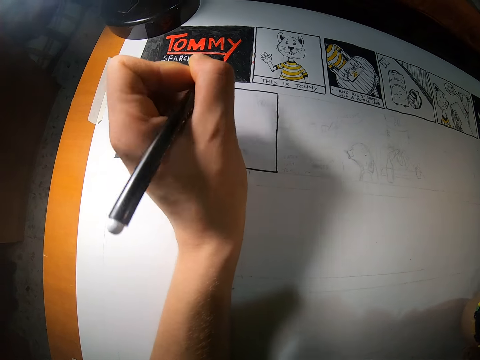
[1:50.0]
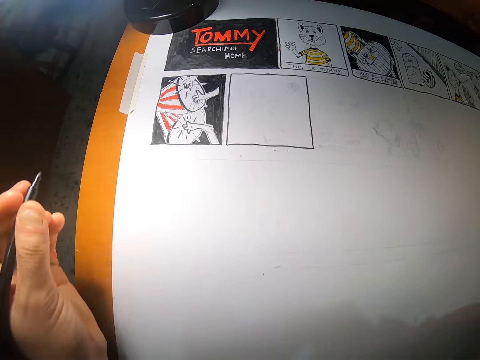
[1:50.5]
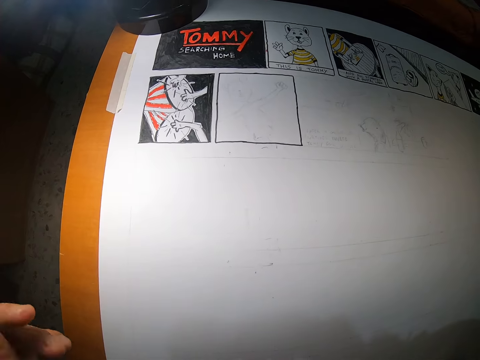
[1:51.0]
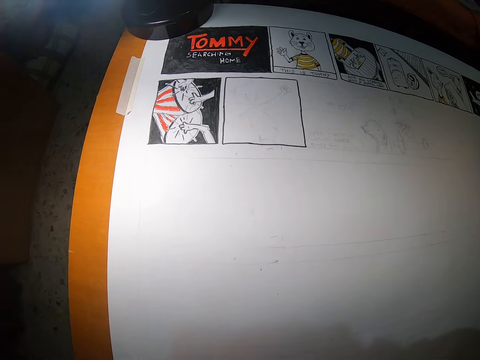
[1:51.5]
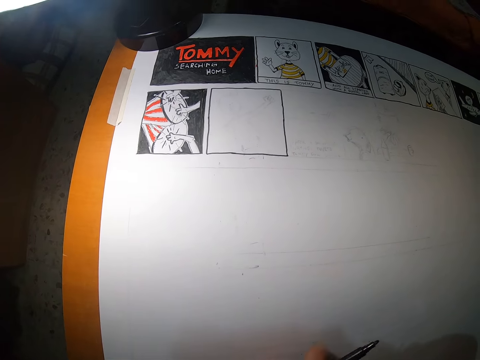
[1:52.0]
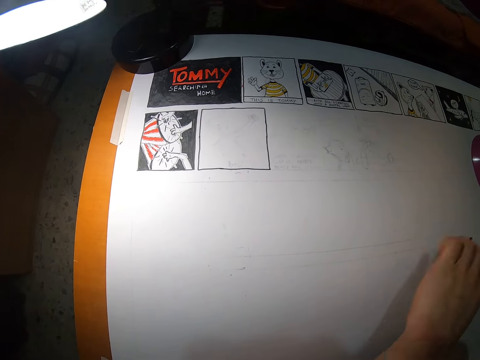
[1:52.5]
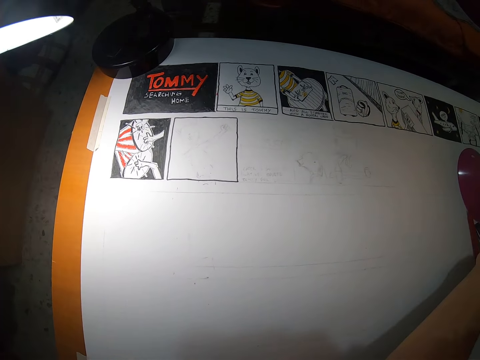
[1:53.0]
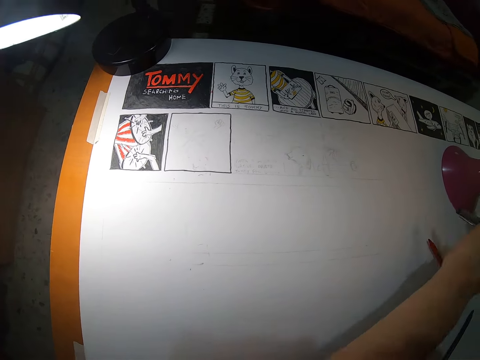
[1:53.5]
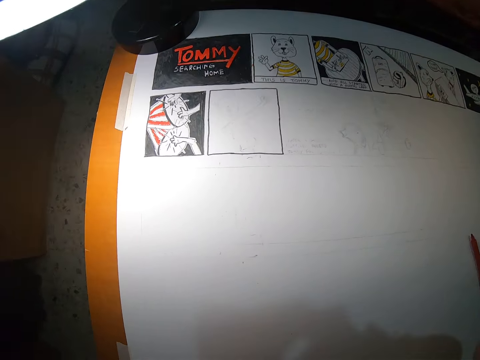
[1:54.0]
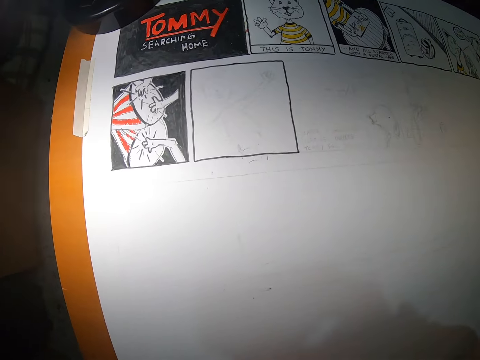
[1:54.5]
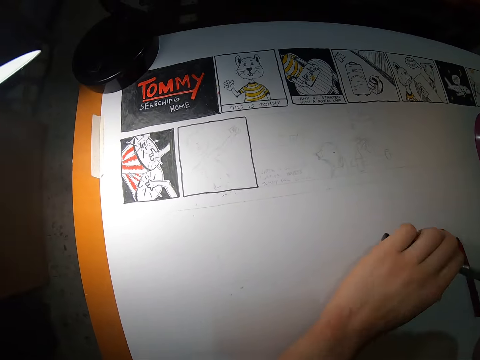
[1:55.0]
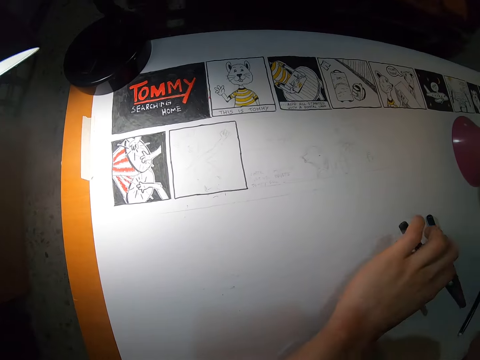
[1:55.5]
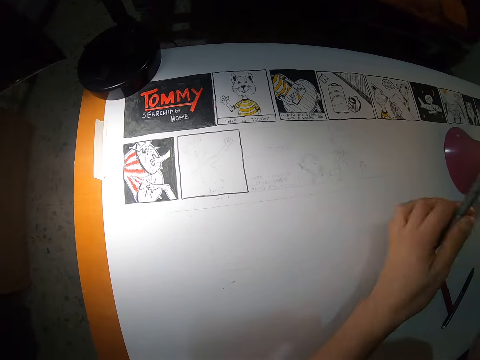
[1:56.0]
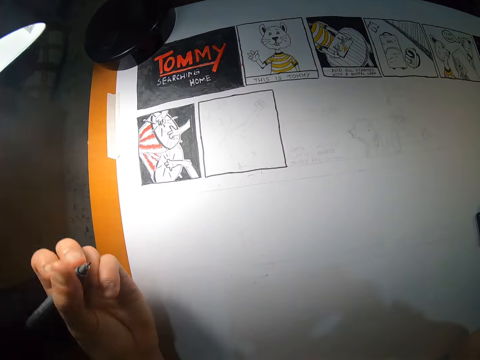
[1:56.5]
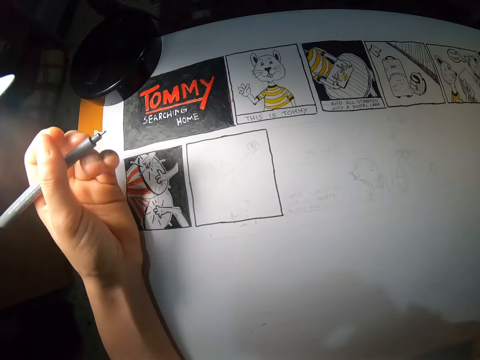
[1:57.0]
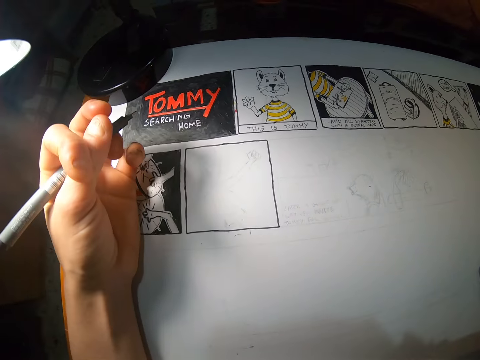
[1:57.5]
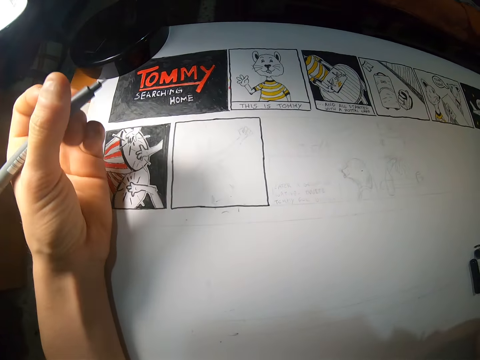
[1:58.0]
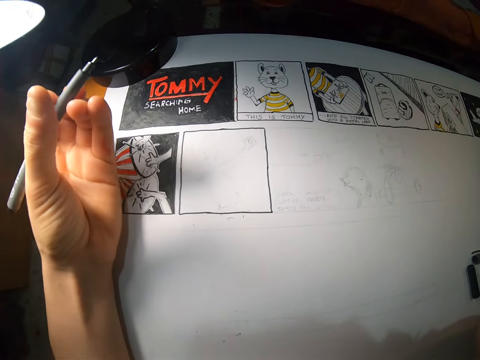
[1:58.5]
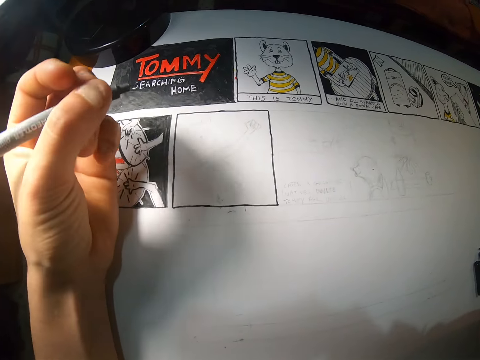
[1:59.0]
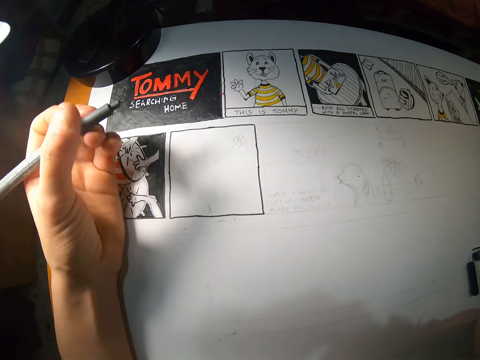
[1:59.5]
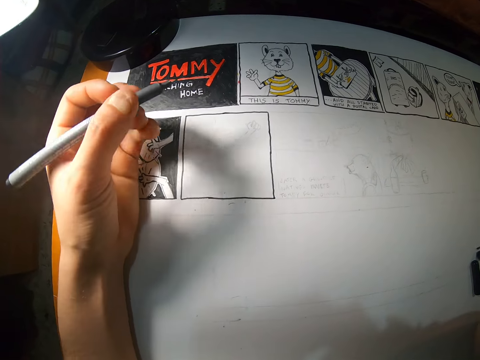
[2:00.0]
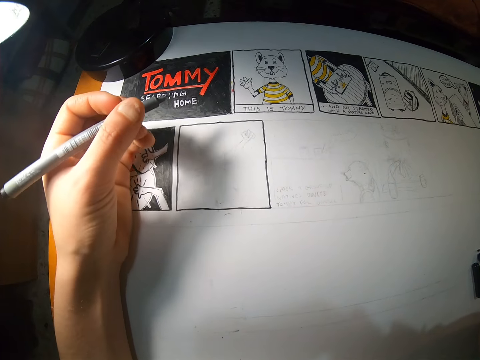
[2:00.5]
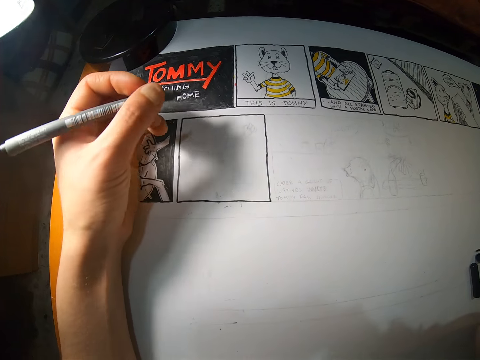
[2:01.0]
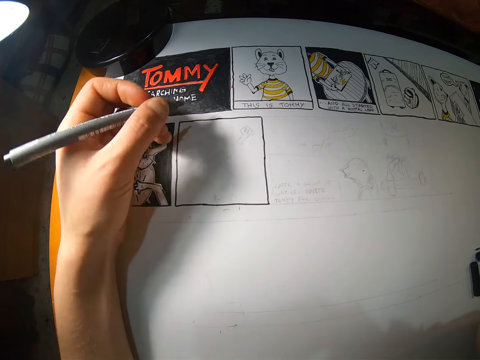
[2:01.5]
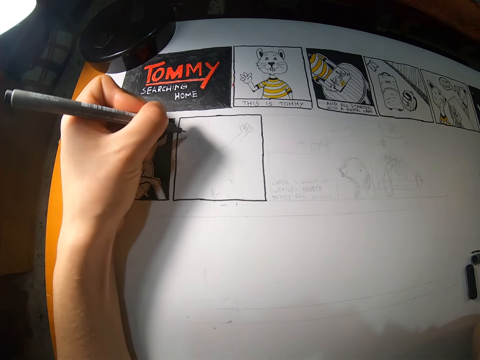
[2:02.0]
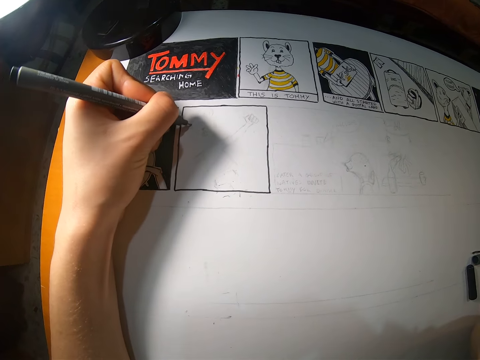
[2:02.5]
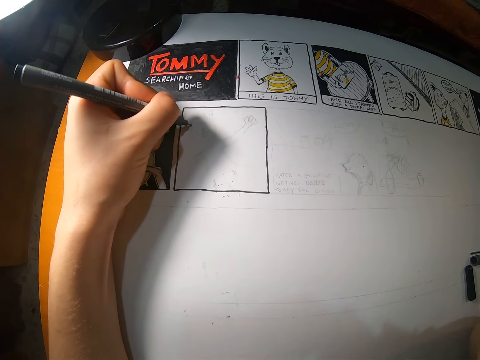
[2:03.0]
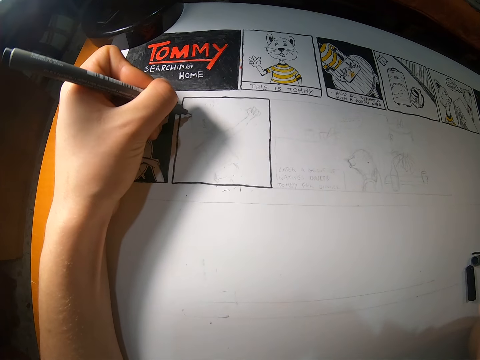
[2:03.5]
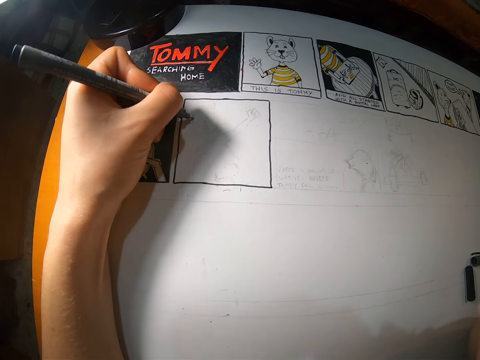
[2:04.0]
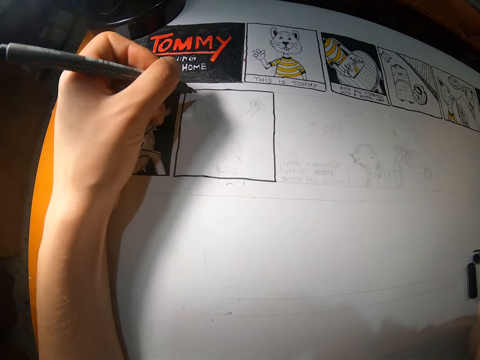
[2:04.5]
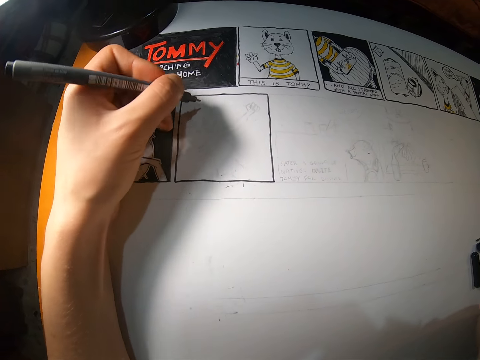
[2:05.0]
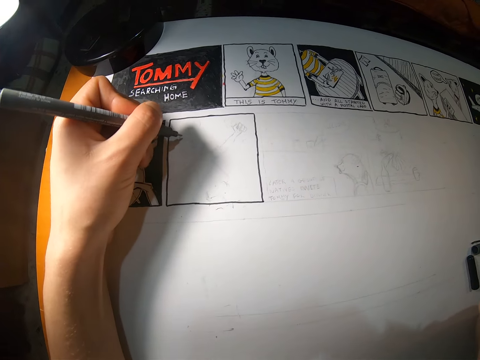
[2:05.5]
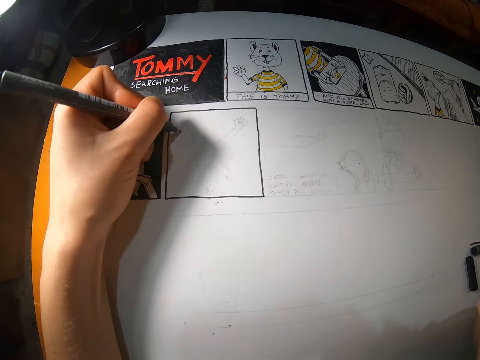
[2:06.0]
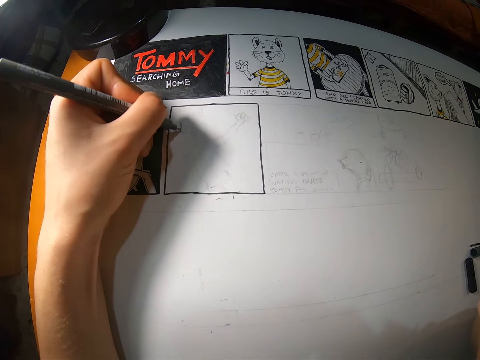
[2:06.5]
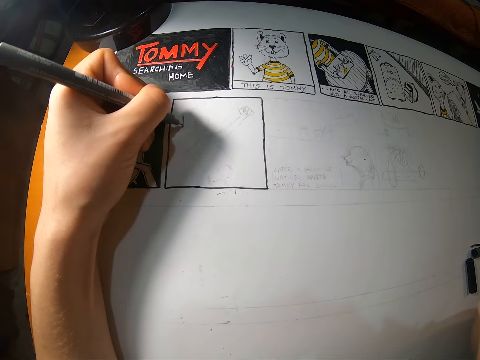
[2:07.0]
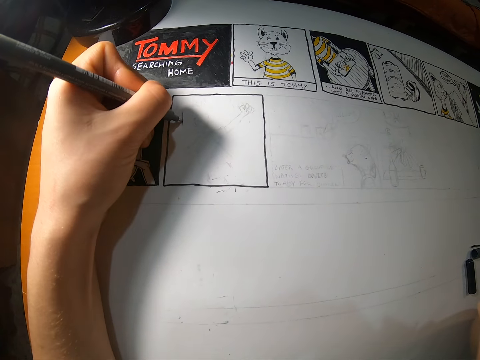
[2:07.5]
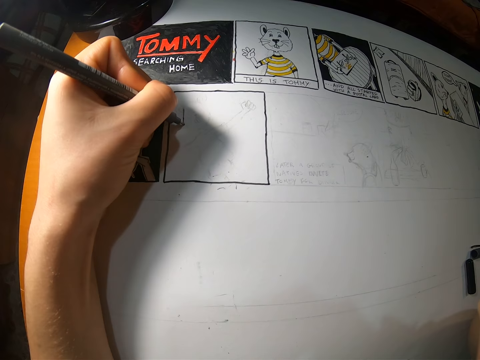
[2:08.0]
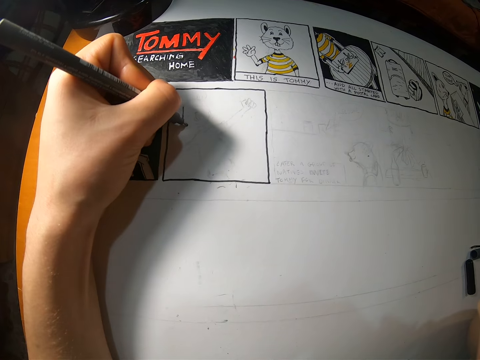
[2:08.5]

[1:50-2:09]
The camera wearer drops the marker in her right hand on the drawing paper. She picks up a marker from the drawing paper with her left hand. She traces out a drawing from the drawing paper with the marker in her left hand.

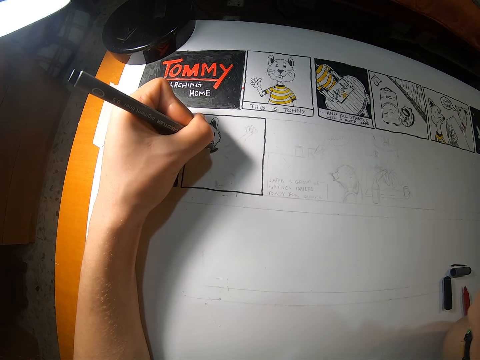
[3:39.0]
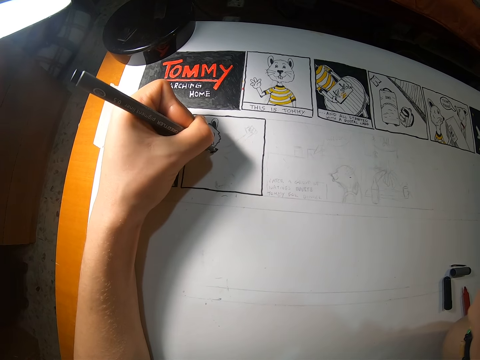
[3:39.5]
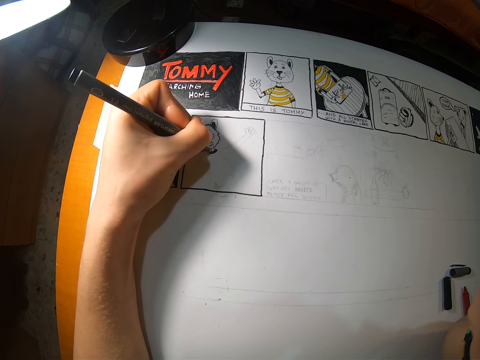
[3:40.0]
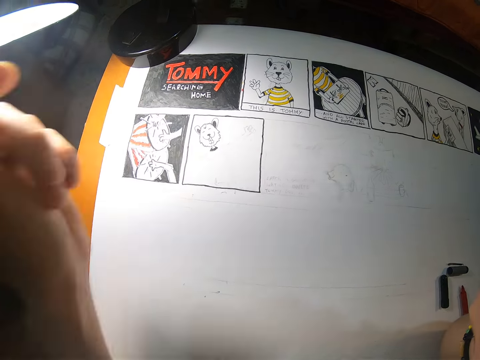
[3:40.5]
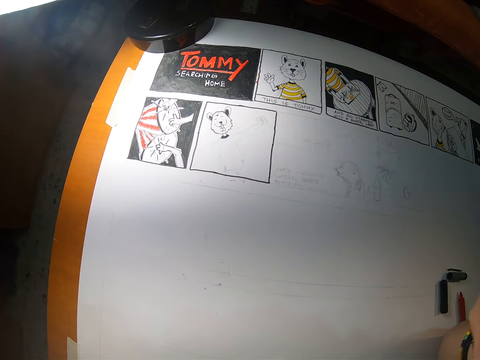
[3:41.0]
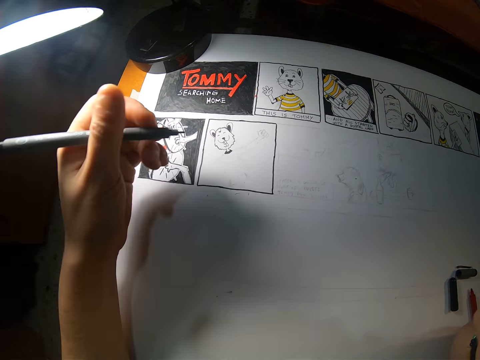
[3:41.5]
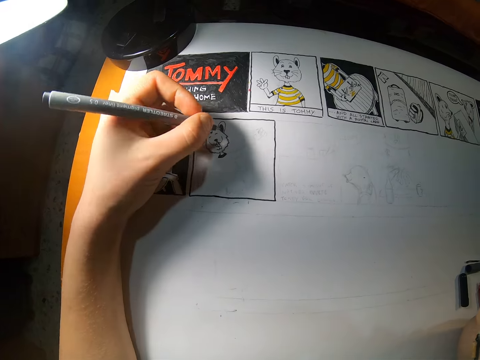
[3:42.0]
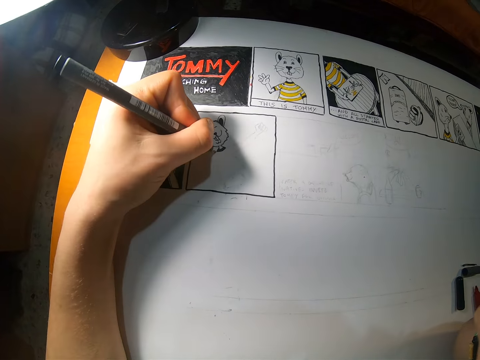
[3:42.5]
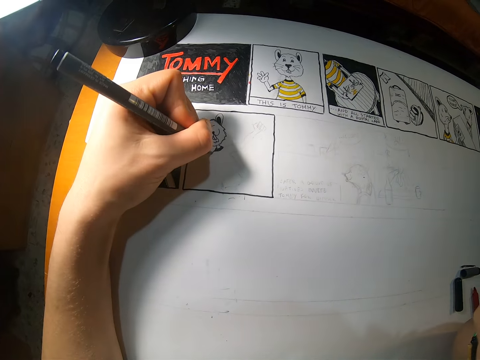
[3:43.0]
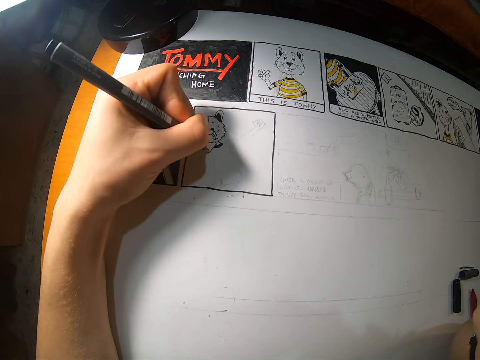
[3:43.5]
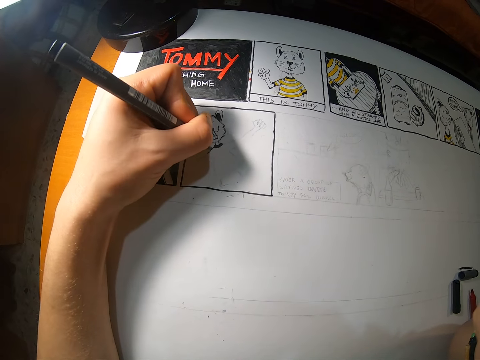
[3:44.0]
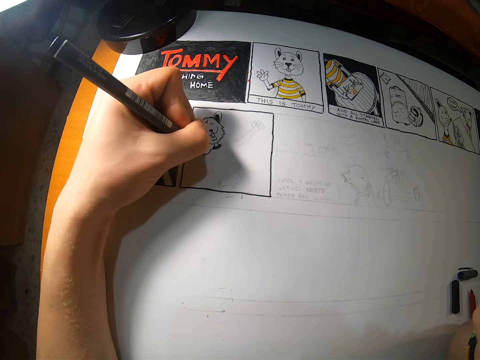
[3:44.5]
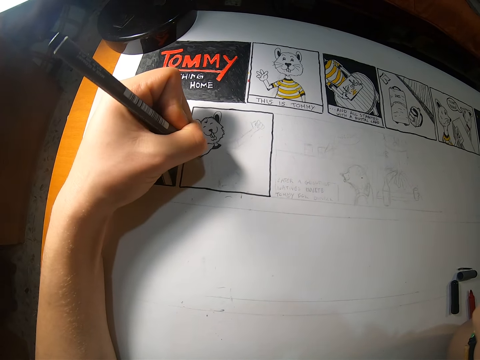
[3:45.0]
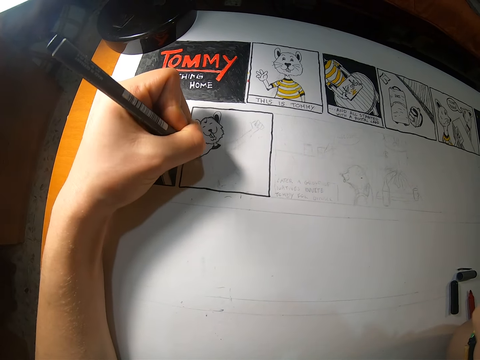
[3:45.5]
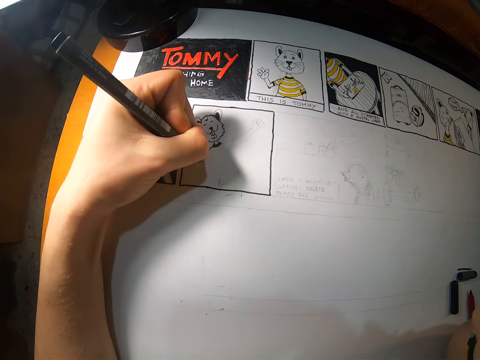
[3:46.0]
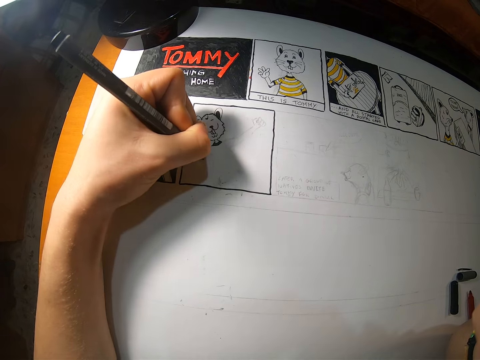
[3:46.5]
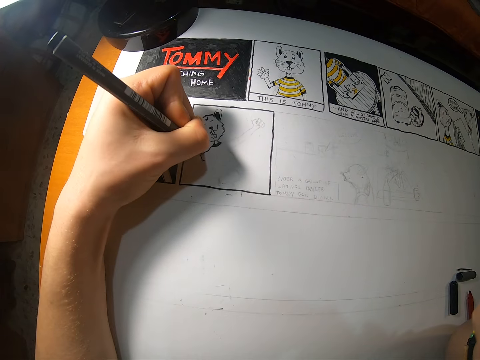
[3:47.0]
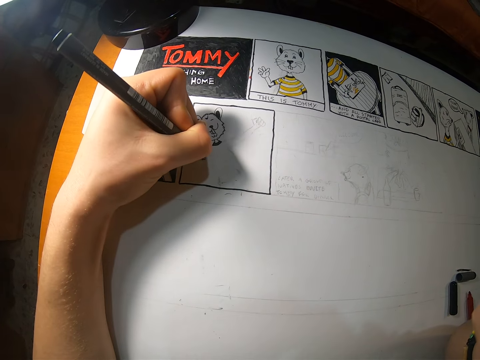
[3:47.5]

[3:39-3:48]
The camera wearer touches her face with her left hand. She traces out the drawing from the drawing paper with the marker in her left hand.
